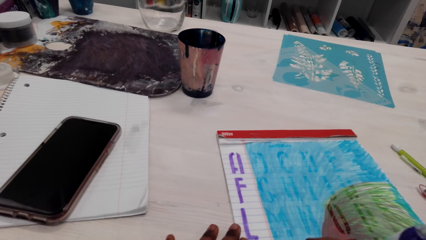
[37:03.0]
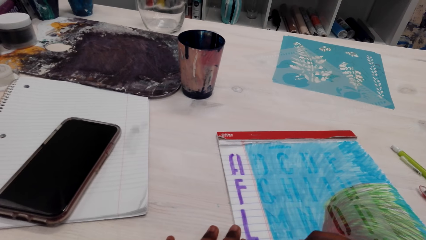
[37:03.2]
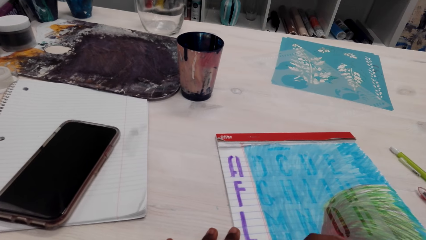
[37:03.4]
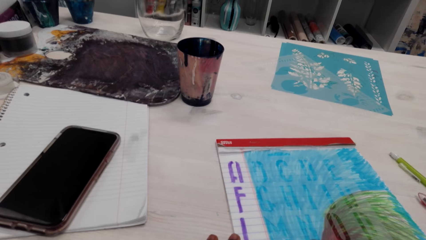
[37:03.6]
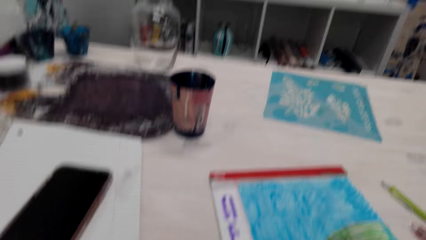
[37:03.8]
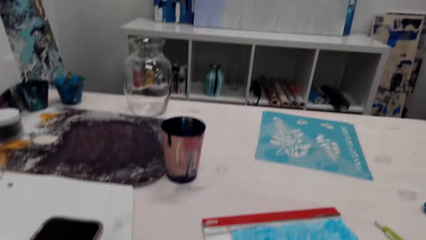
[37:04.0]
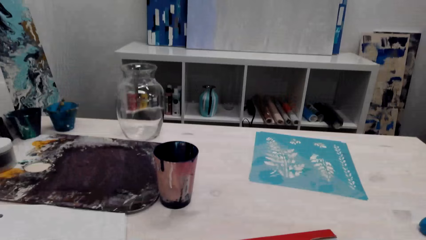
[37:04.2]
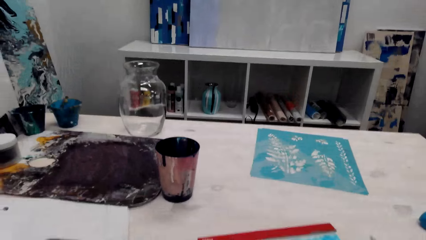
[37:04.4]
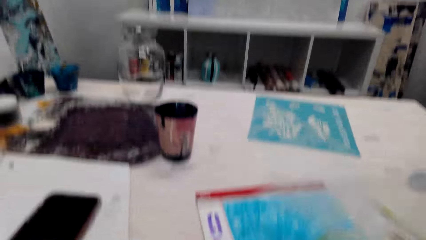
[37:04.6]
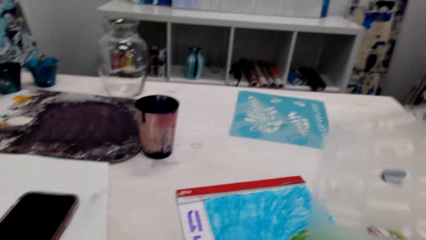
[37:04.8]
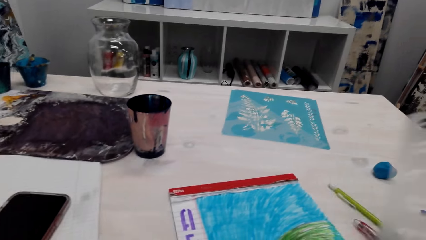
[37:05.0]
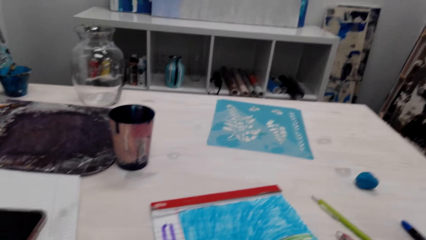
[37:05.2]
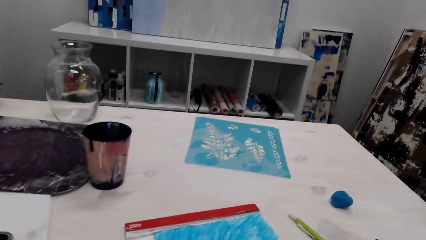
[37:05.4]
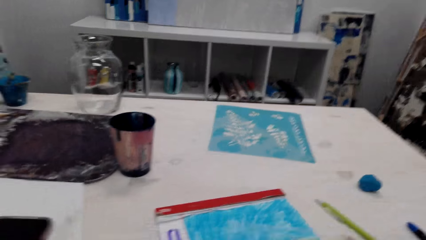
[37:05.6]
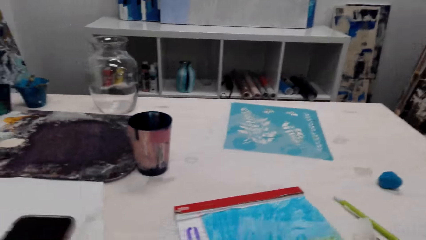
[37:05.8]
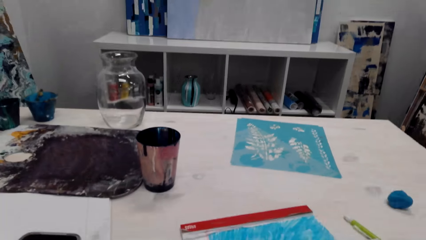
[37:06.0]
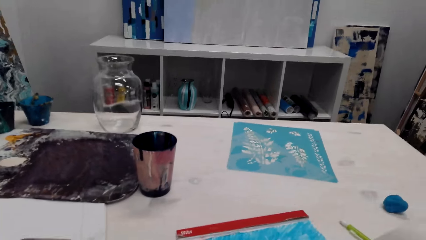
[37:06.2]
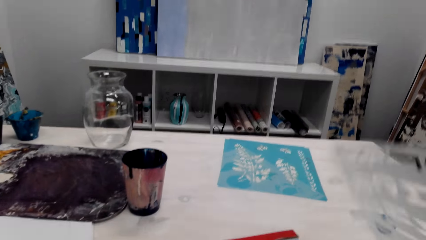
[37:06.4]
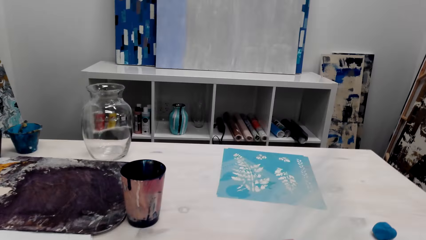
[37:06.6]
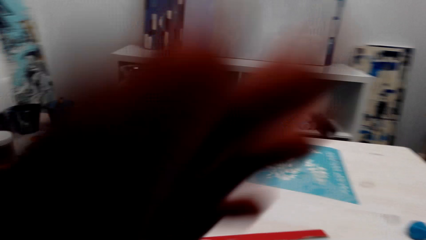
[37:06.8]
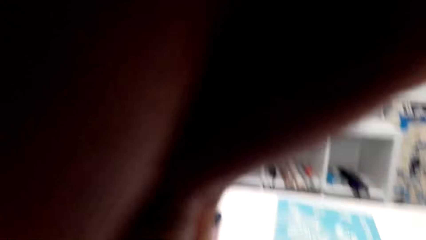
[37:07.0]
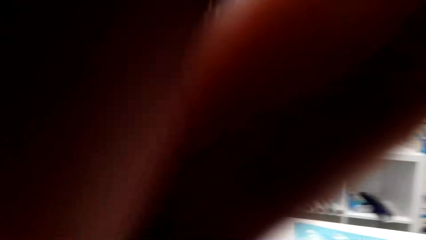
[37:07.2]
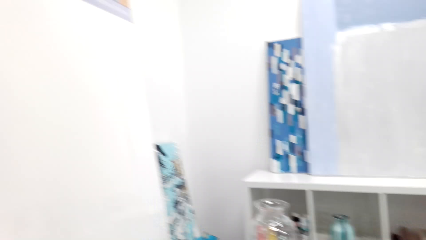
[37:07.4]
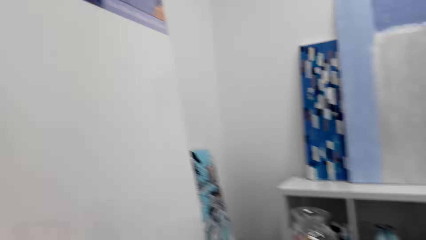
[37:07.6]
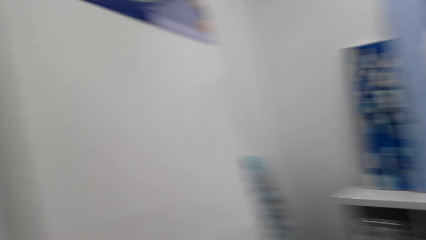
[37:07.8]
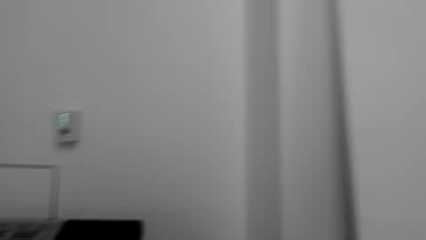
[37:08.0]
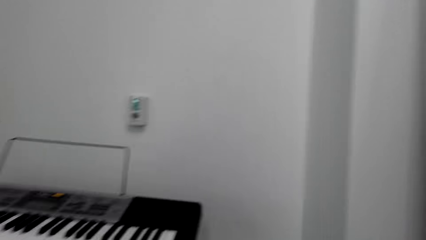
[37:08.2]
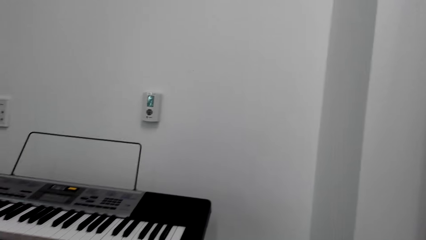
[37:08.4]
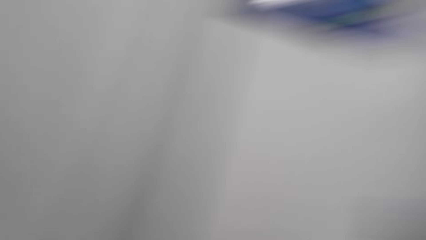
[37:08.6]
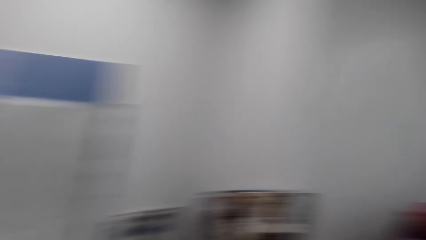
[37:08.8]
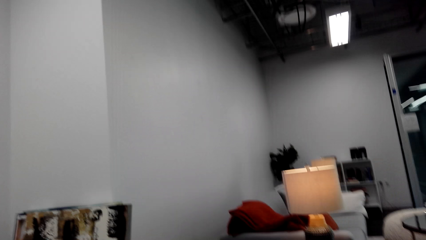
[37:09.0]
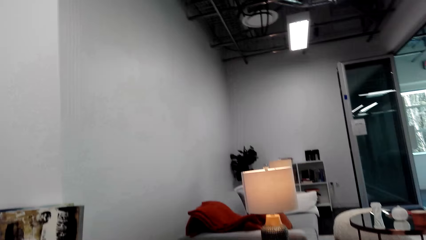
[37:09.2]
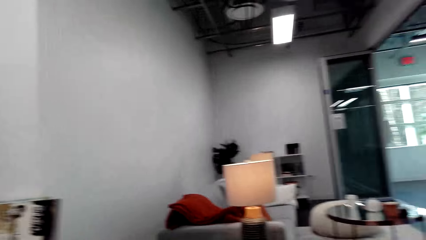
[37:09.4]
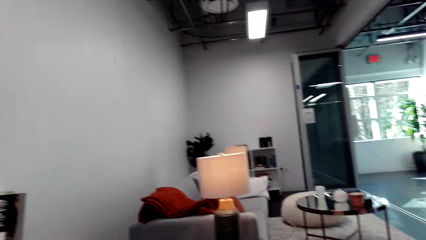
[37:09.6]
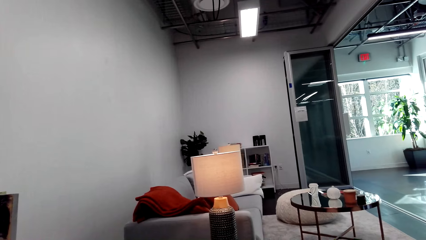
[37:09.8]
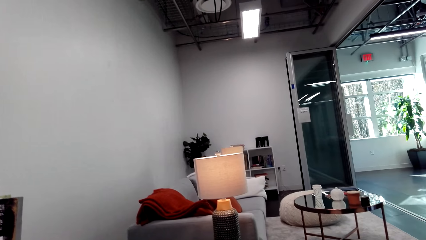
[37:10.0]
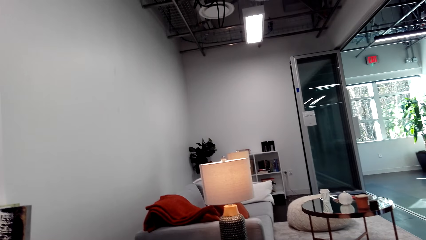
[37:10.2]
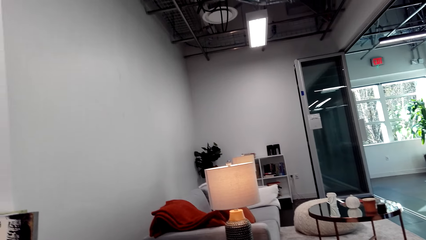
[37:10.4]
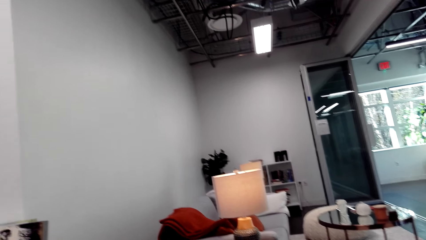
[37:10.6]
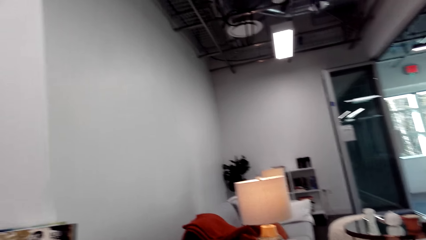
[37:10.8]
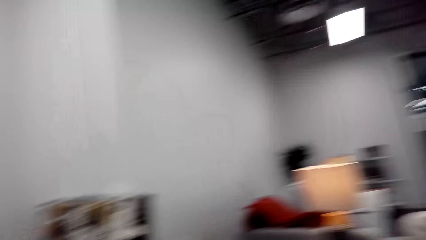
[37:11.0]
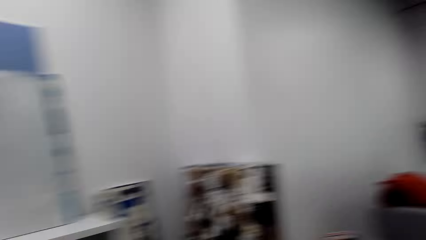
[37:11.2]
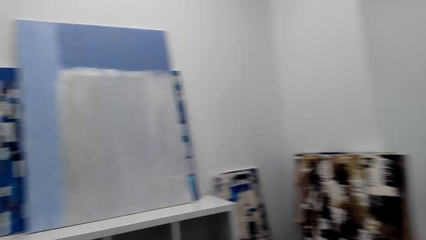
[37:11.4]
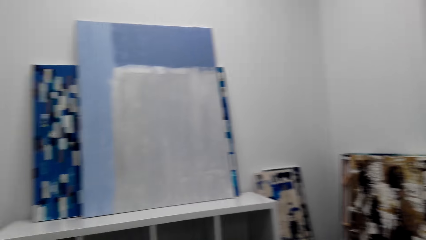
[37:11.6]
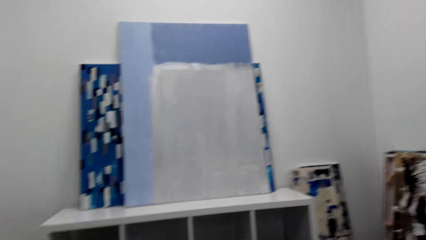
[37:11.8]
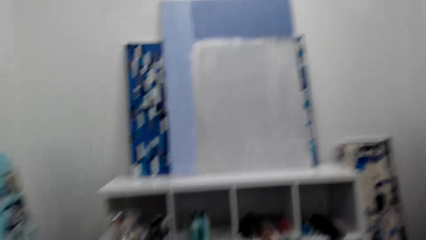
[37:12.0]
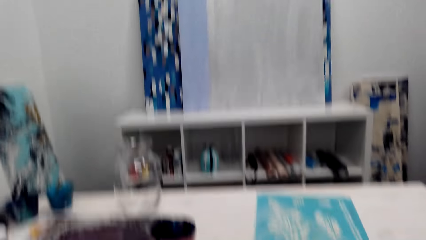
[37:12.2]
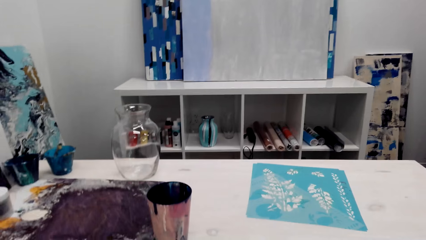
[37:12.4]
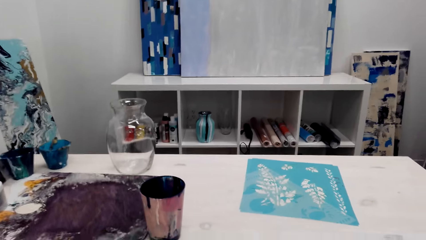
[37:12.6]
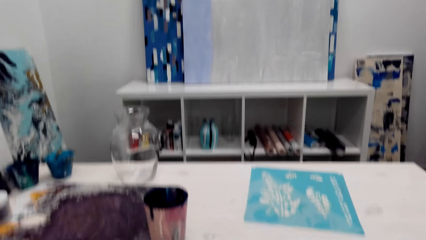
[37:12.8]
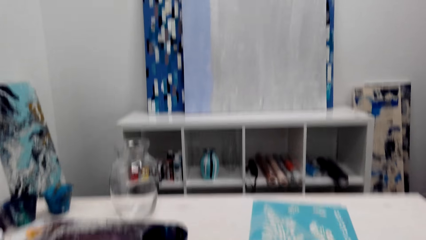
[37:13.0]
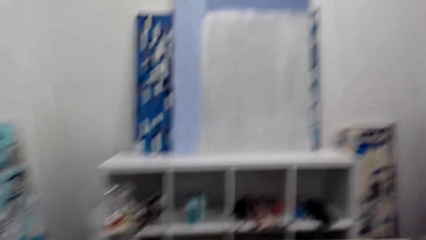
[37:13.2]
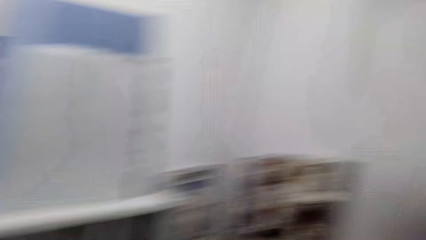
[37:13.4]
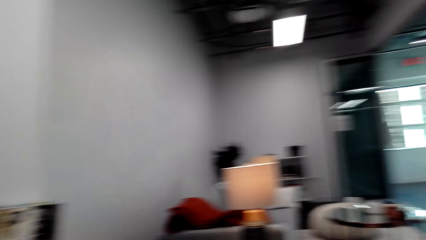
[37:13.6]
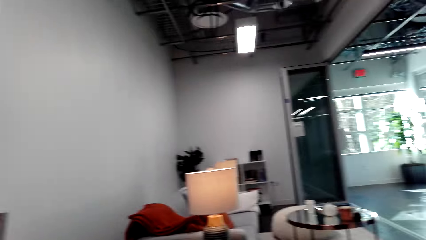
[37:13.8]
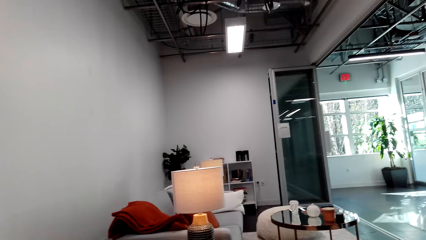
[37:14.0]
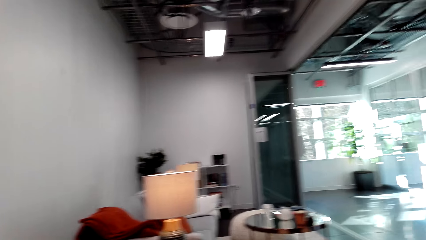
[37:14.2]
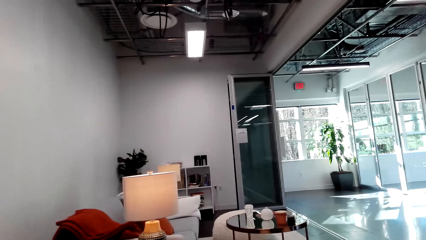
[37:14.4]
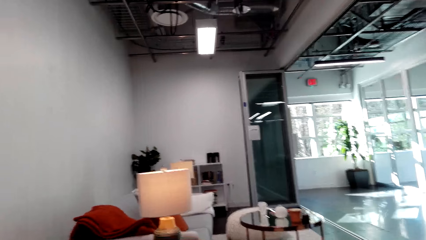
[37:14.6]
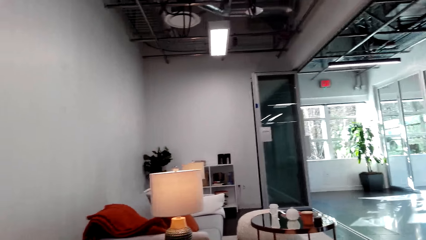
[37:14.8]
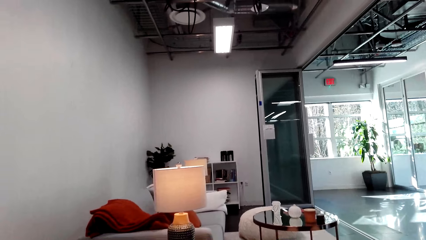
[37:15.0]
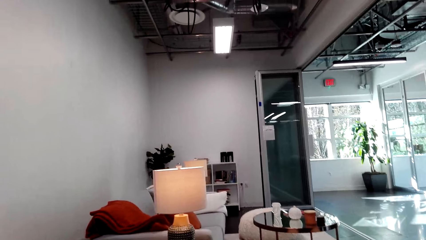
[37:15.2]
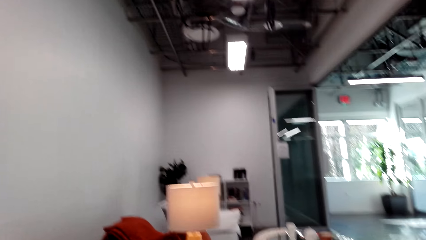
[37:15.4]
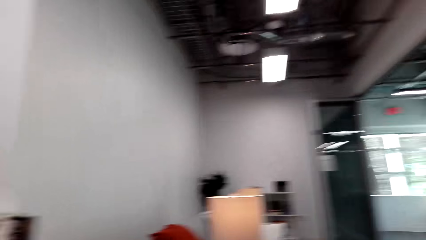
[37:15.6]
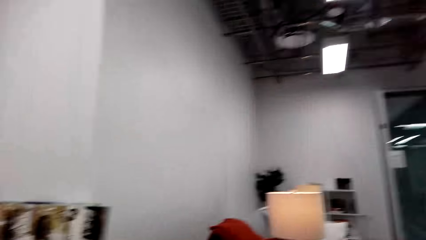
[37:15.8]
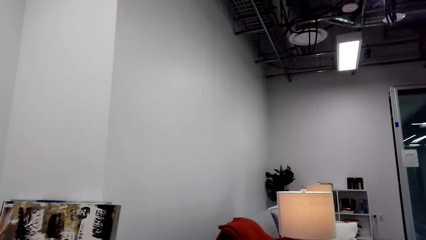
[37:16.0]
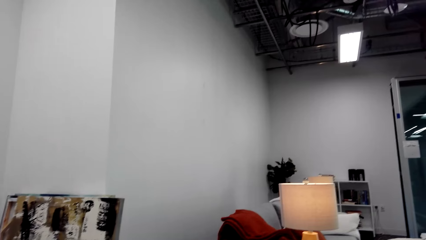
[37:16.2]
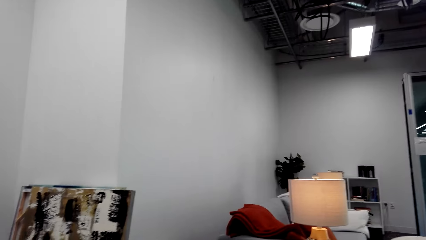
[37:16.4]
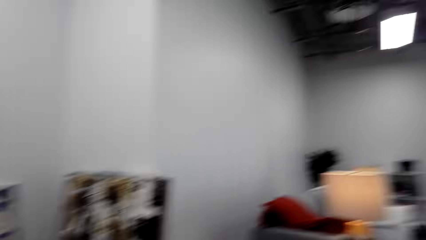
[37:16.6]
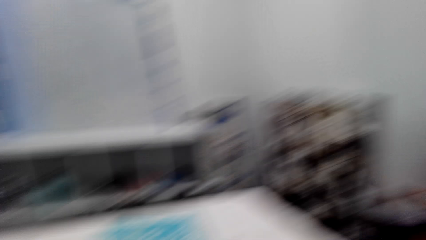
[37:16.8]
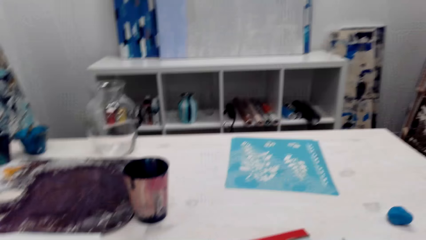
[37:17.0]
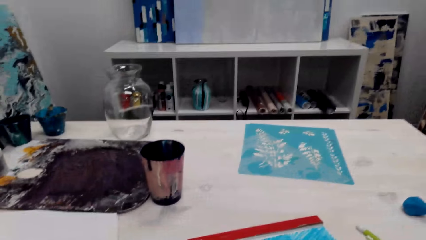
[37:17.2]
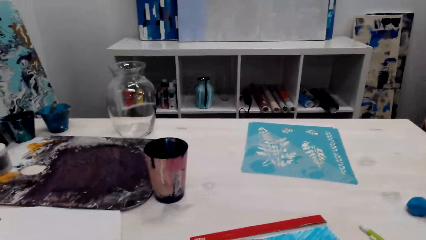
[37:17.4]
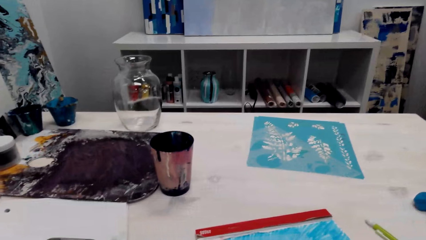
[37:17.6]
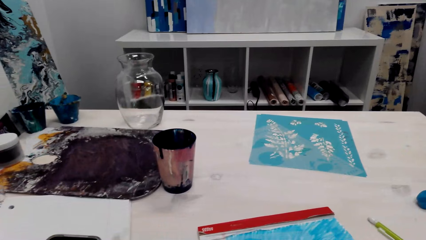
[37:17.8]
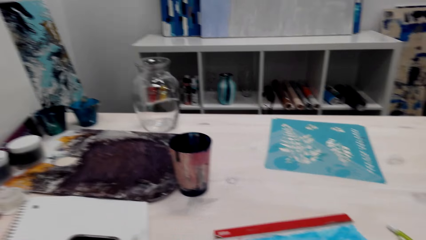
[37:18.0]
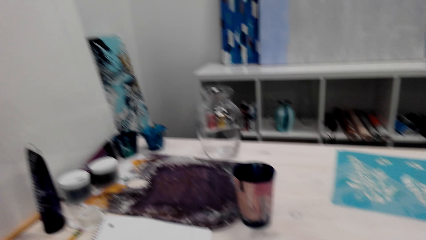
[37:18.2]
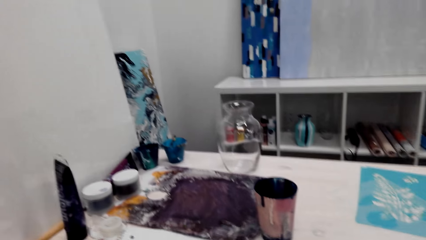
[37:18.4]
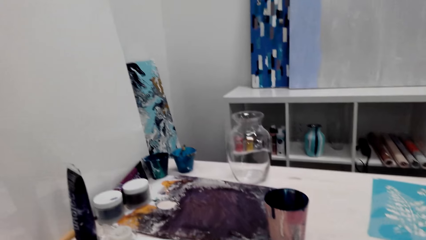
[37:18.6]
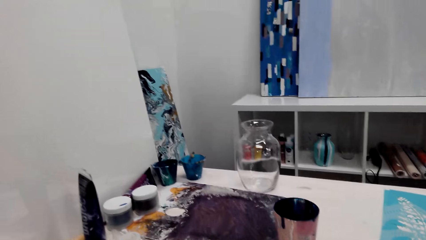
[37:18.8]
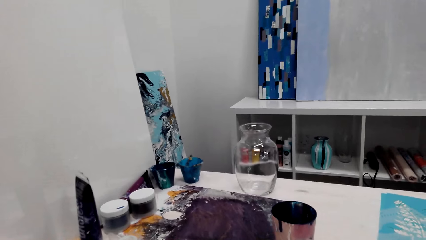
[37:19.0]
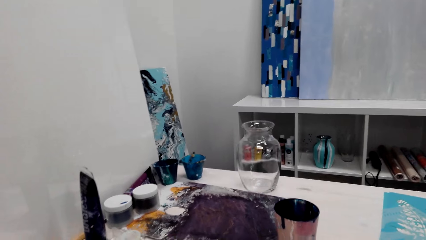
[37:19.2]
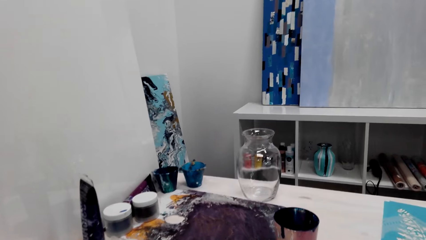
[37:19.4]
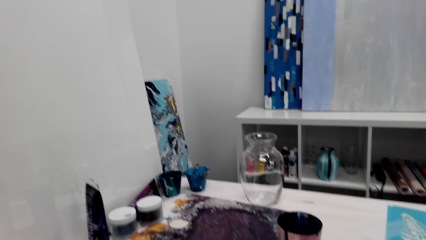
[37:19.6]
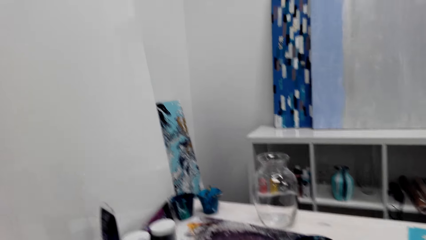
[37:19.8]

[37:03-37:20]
The camera wearer picks up the letter tracer. They look around the room.
